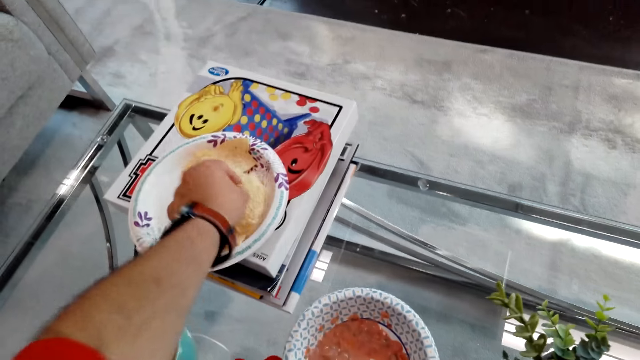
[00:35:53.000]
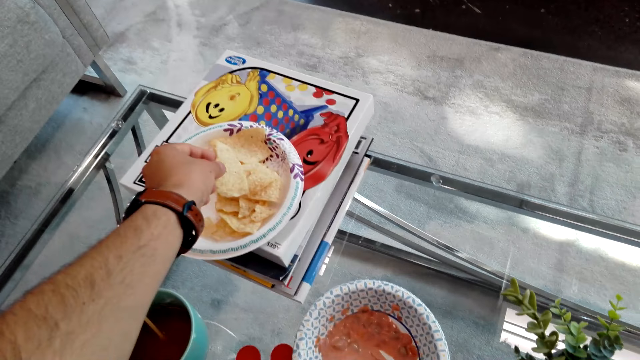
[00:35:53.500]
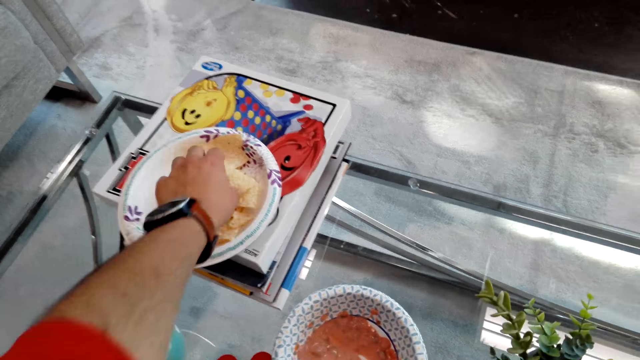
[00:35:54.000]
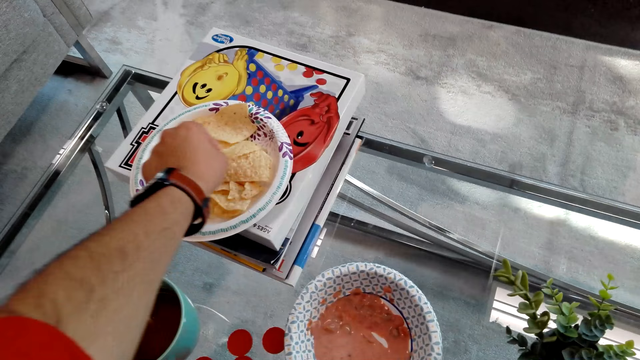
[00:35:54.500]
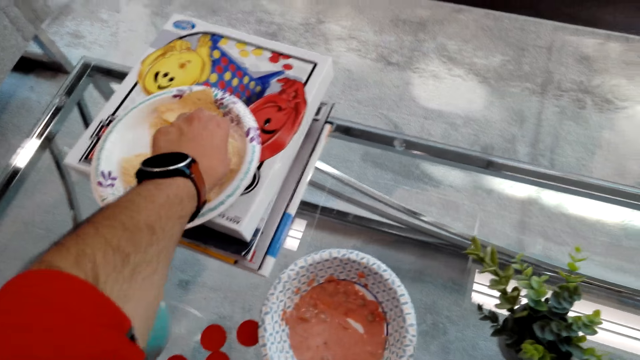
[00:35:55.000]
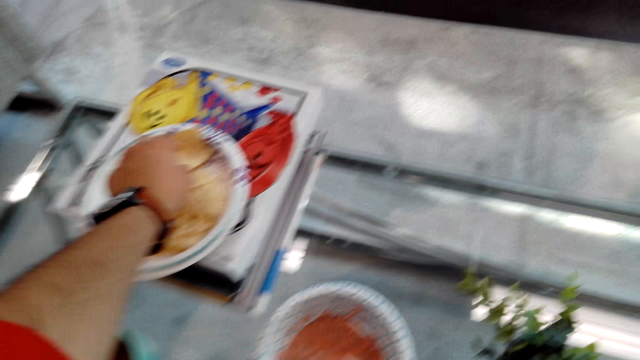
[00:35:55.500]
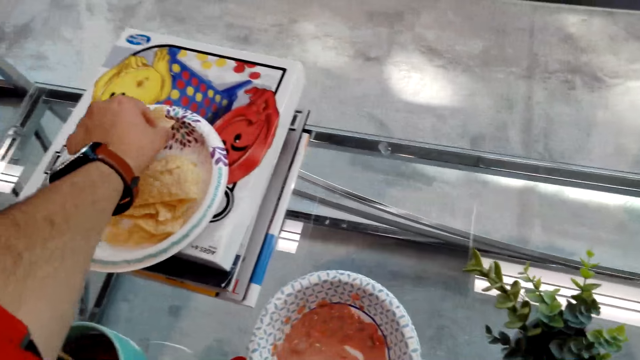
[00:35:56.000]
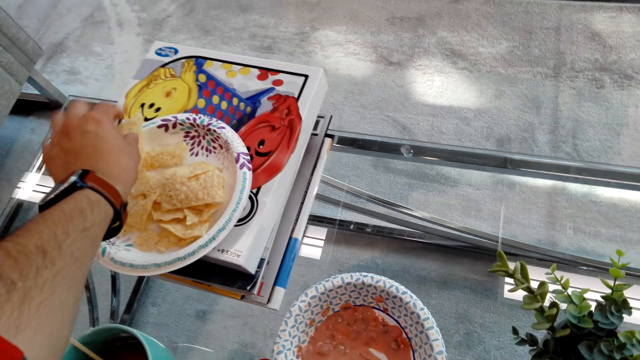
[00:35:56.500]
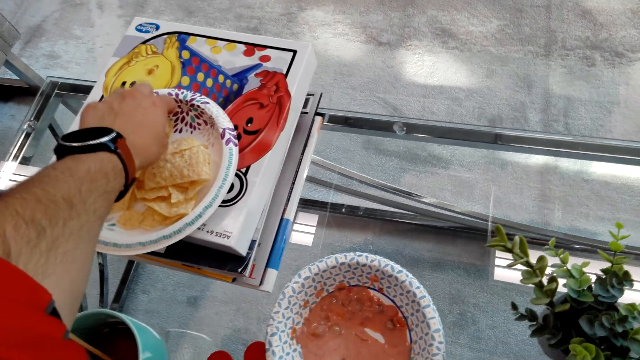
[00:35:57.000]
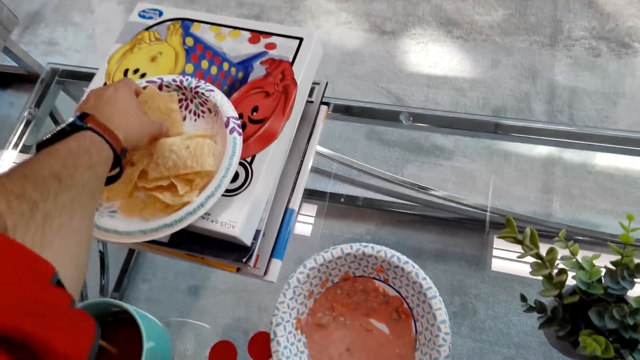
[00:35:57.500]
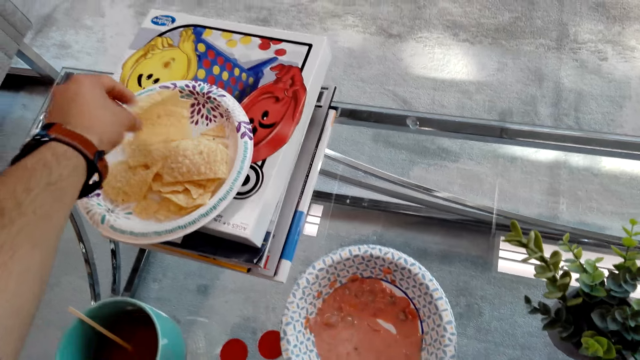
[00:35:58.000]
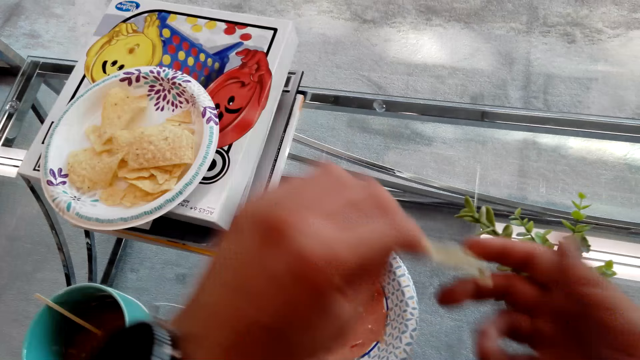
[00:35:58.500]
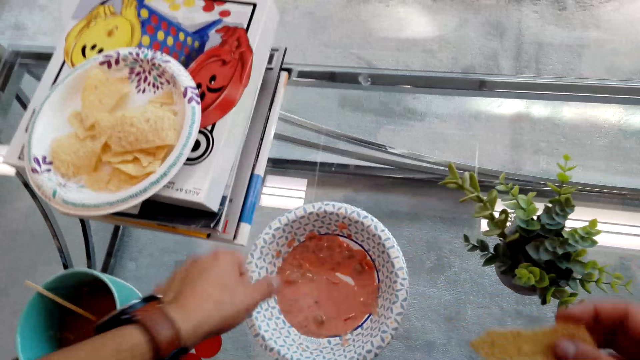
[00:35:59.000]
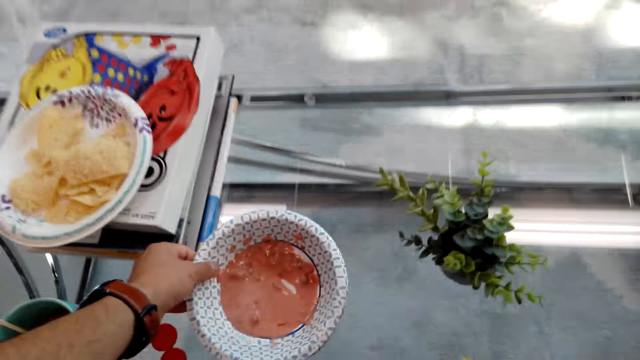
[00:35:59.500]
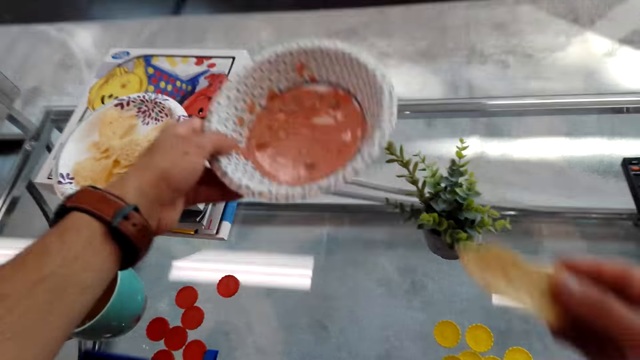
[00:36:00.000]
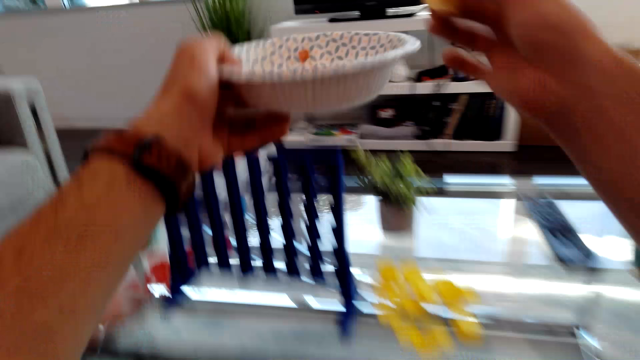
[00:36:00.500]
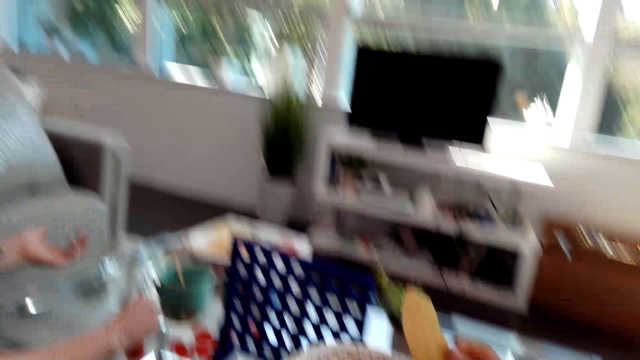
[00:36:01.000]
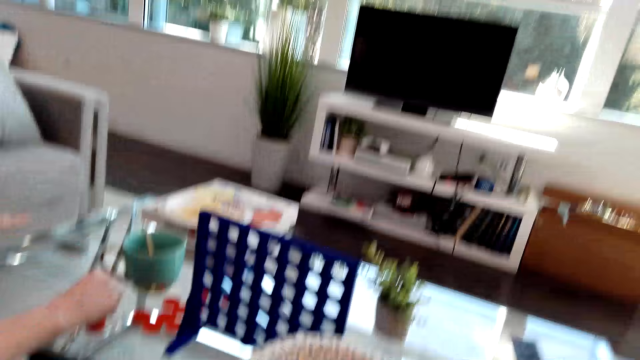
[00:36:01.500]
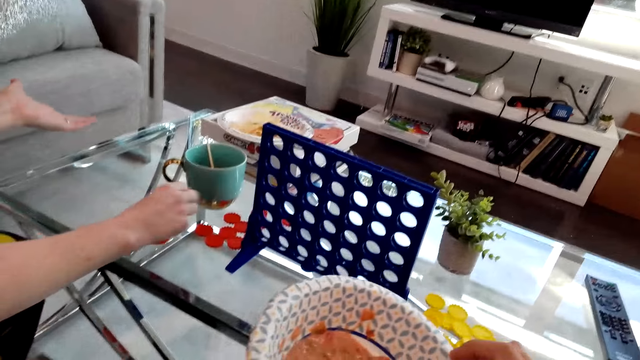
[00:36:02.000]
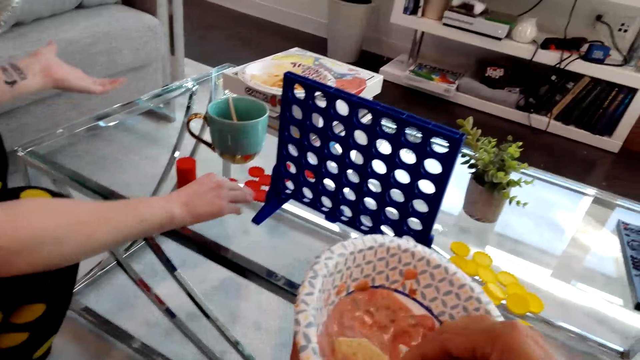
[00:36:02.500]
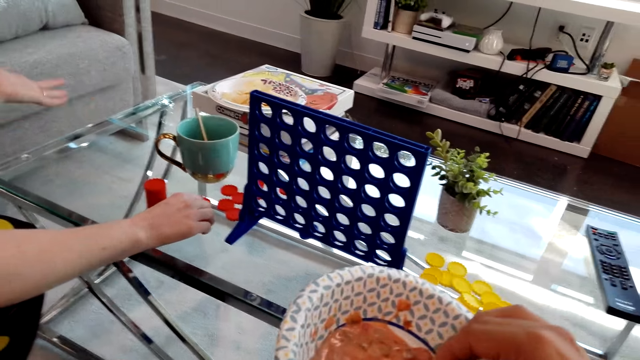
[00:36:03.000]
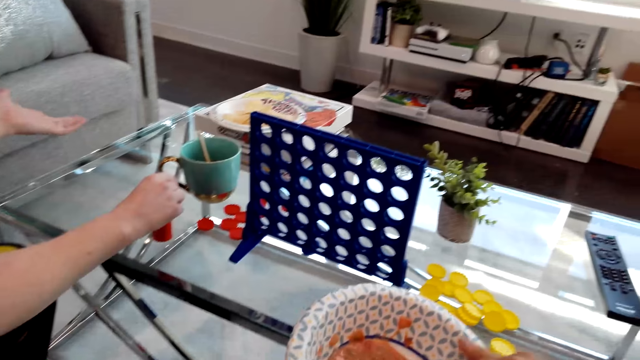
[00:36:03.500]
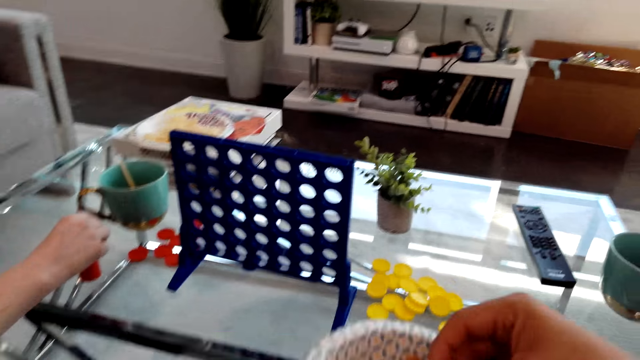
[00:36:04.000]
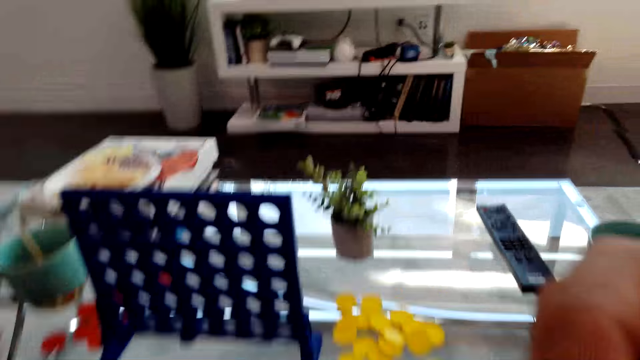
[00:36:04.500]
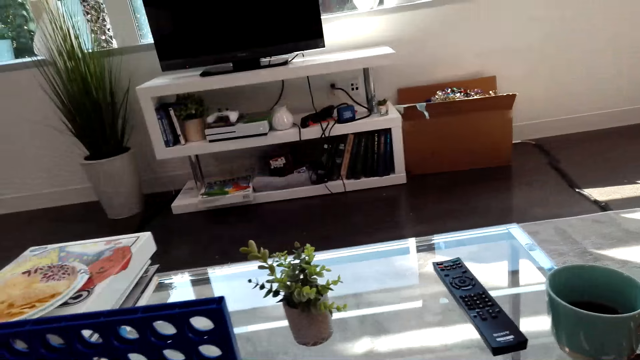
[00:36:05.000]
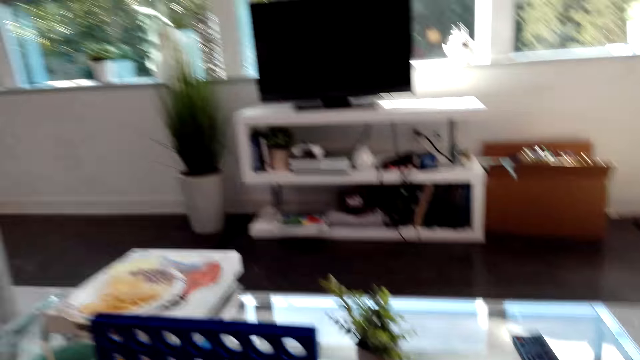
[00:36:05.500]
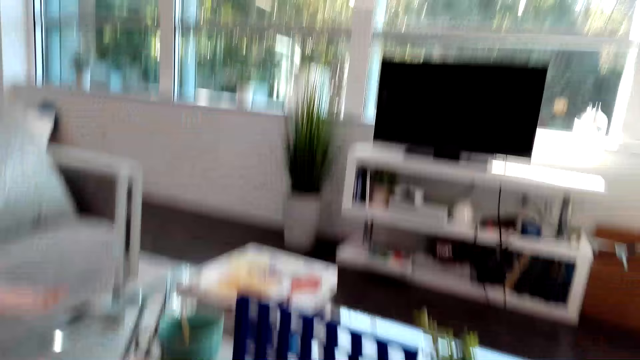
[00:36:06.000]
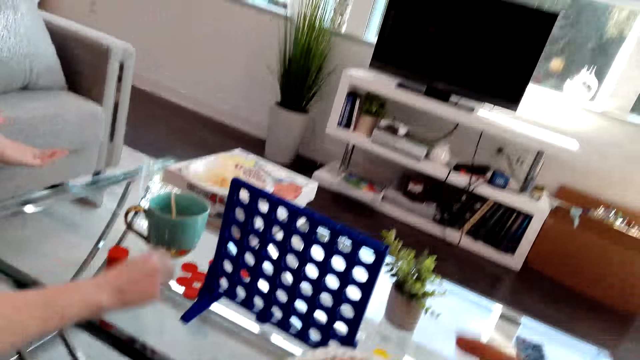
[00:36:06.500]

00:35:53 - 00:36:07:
The camera wearer picks up a snack or crisp from the plate. They pick up a plate from the table. They dip the crisp in sauce. They eat the snack.

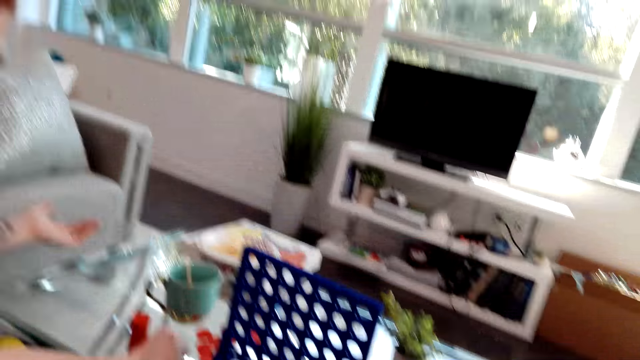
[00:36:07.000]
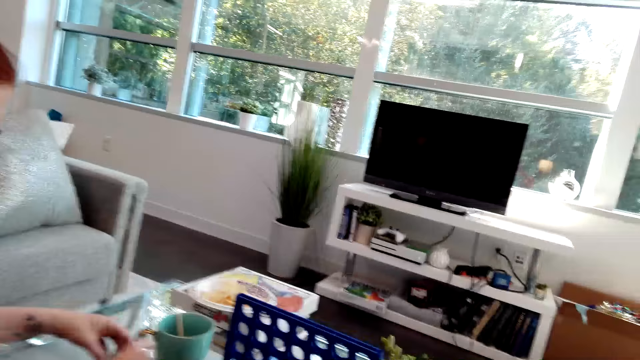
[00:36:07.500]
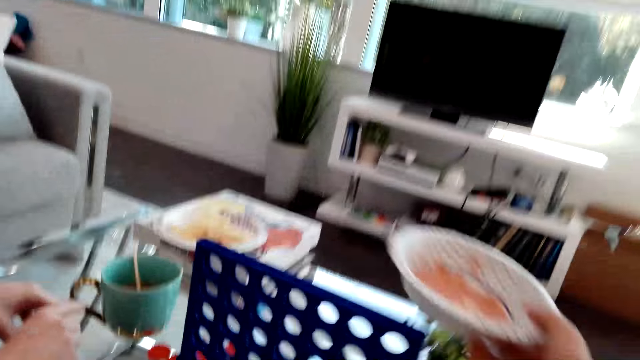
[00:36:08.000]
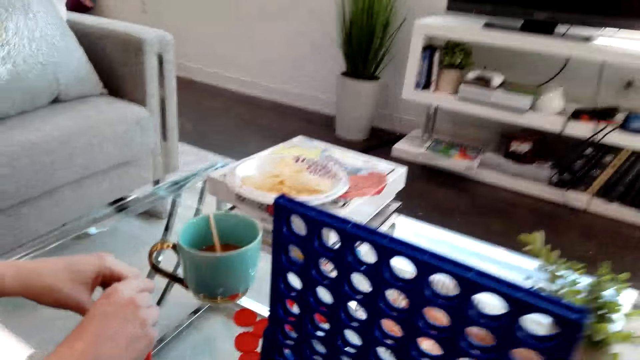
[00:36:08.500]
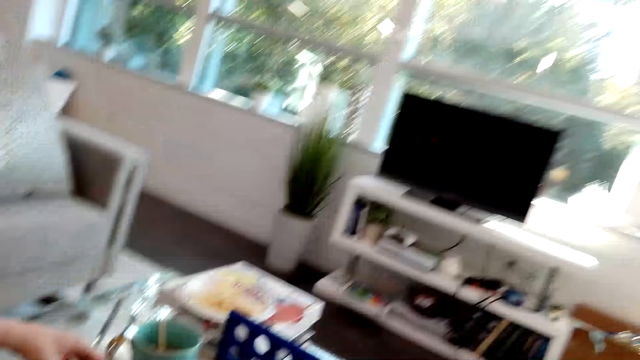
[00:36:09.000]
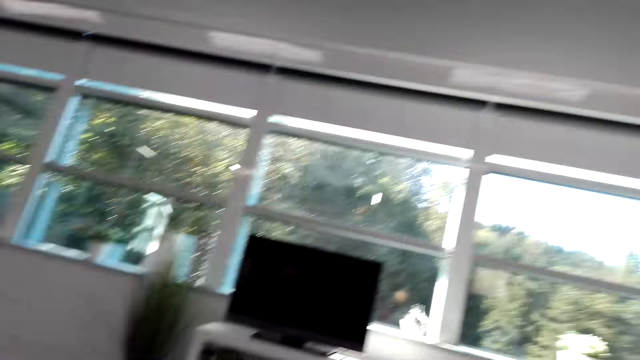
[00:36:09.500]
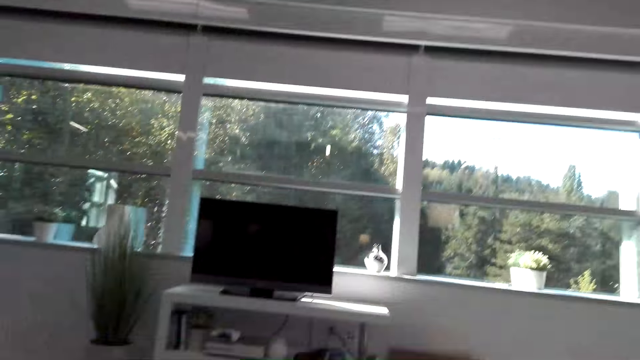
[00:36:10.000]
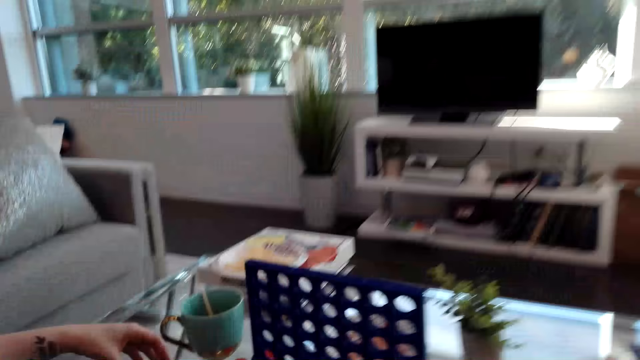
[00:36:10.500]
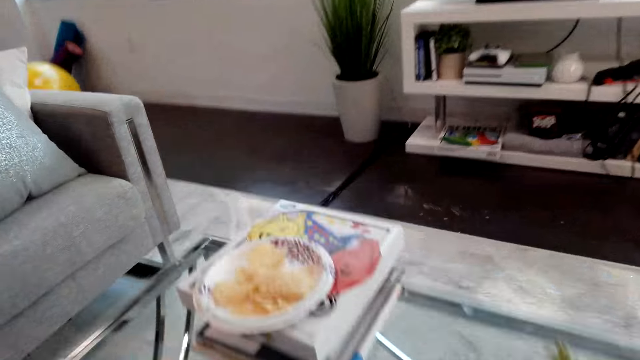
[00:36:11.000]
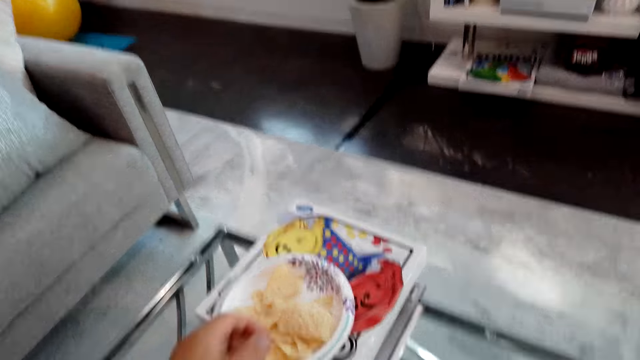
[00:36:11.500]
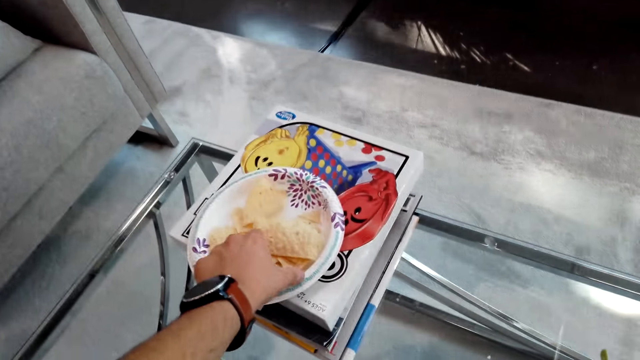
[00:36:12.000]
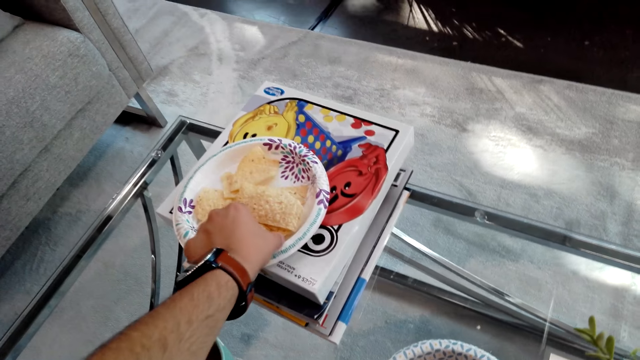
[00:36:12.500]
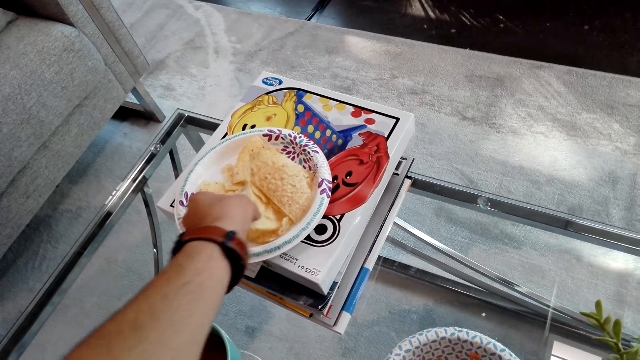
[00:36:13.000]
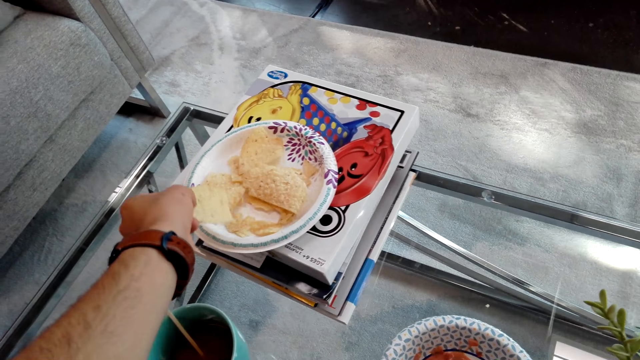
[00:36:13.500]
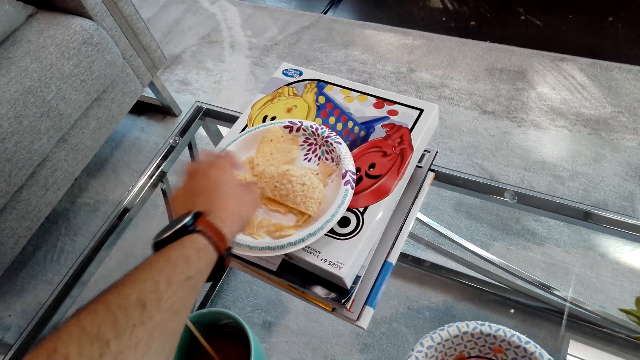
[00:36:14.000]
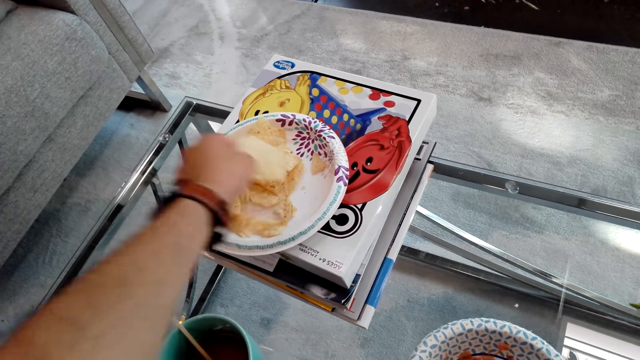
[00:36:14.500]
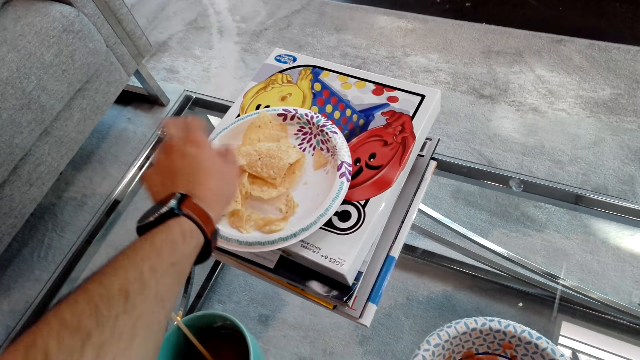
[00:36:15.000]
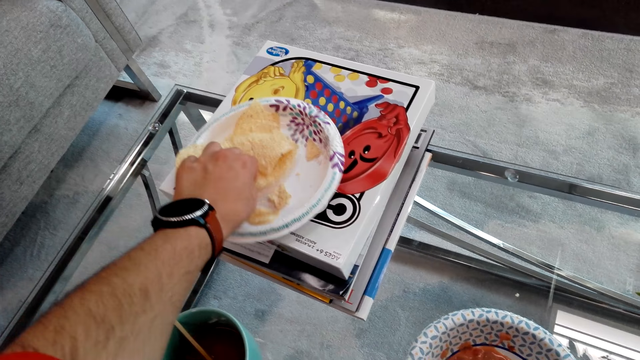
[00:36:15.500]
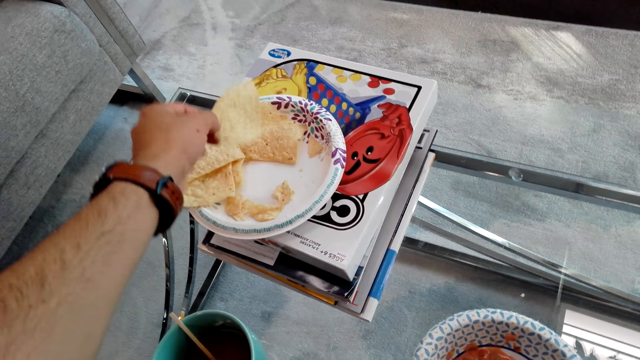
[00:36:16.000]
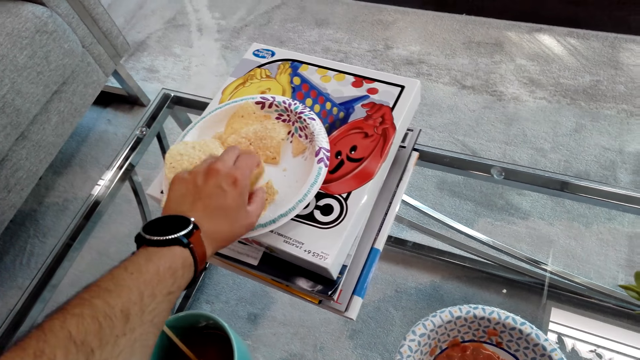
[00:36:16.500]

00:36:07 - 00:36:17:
The camera wearer puts a plate on the table. They look around. They stand up. They pick up a snack from the plate.
